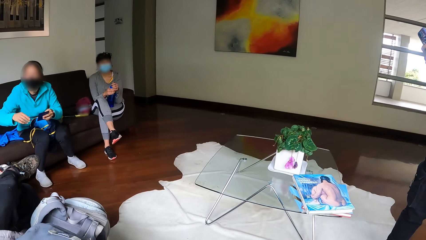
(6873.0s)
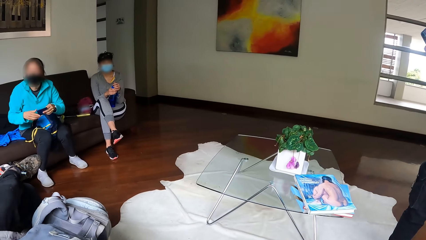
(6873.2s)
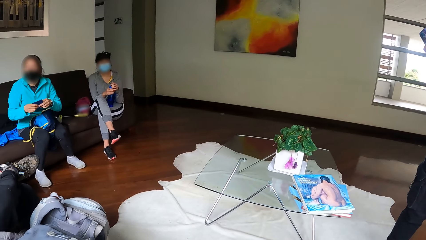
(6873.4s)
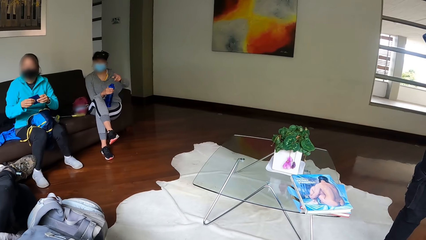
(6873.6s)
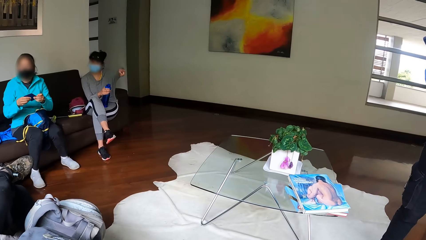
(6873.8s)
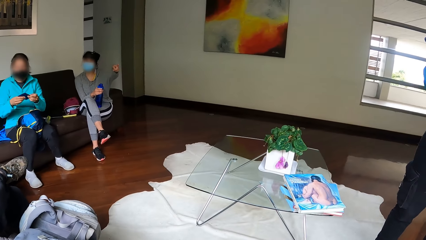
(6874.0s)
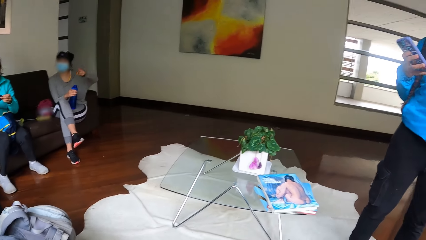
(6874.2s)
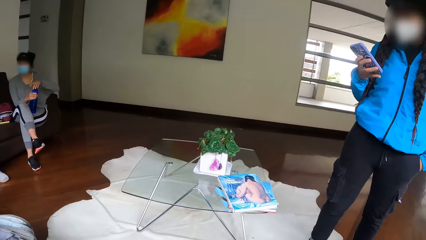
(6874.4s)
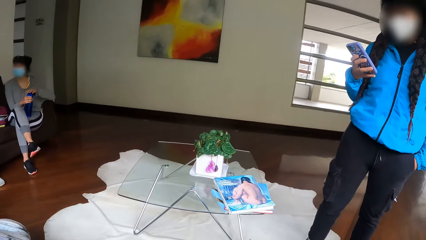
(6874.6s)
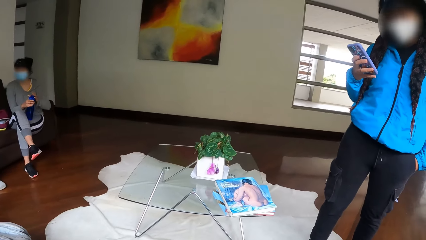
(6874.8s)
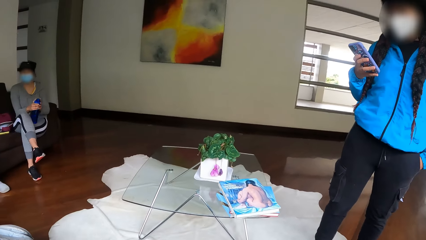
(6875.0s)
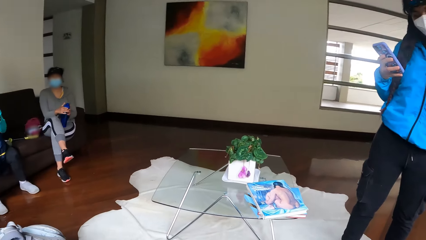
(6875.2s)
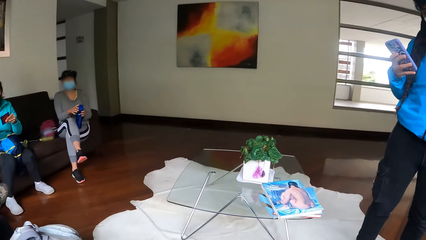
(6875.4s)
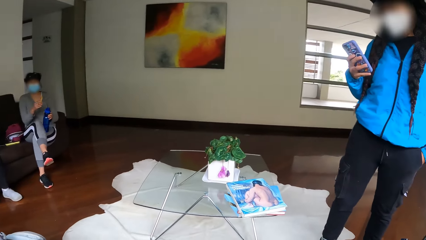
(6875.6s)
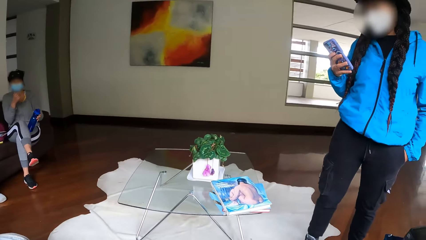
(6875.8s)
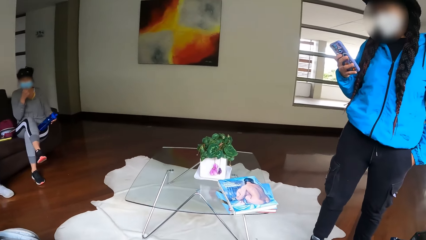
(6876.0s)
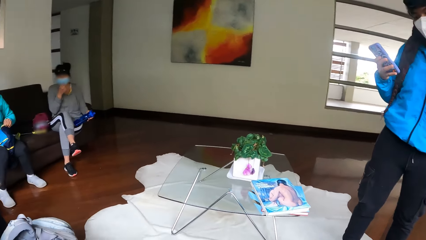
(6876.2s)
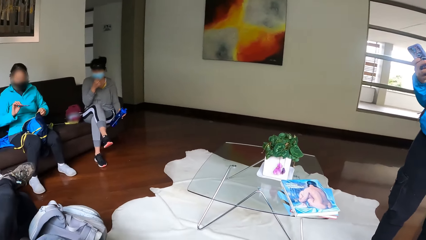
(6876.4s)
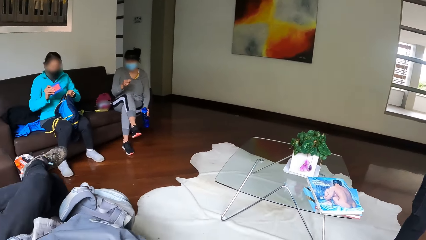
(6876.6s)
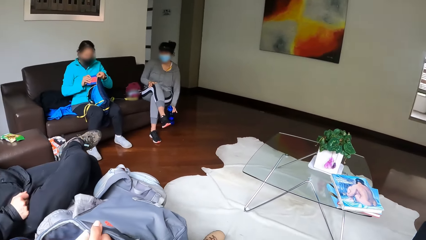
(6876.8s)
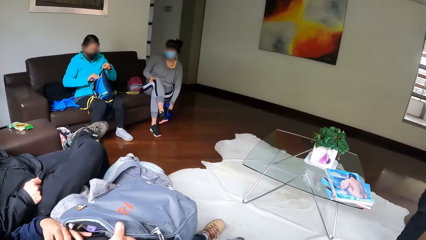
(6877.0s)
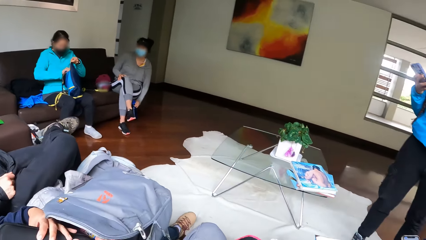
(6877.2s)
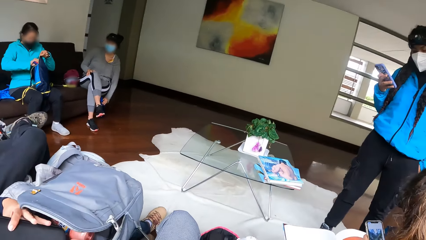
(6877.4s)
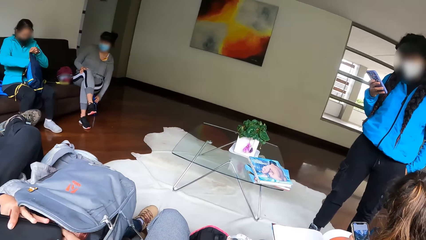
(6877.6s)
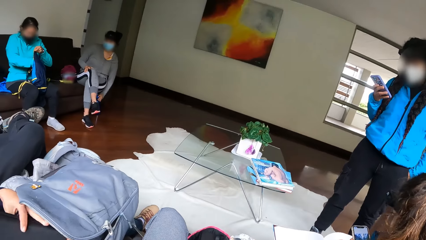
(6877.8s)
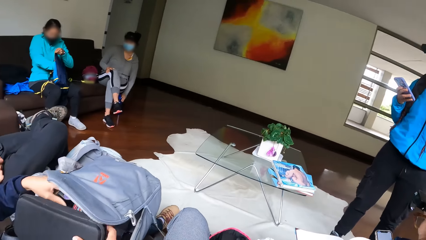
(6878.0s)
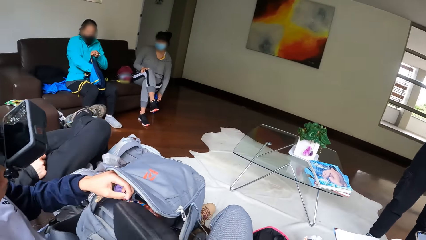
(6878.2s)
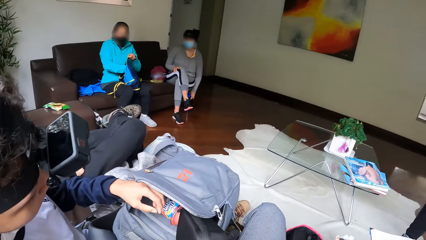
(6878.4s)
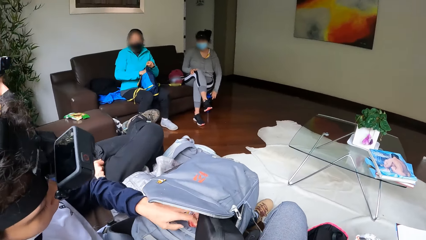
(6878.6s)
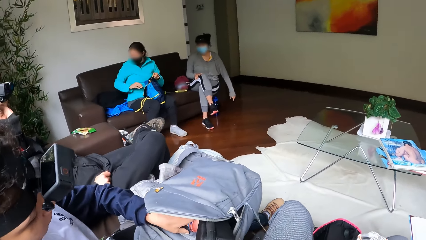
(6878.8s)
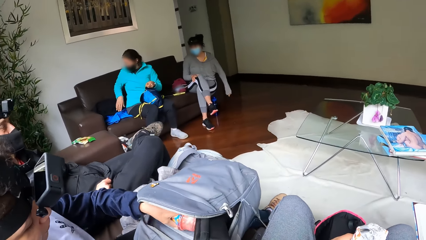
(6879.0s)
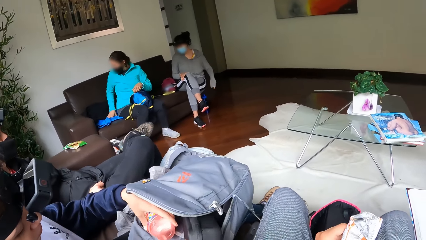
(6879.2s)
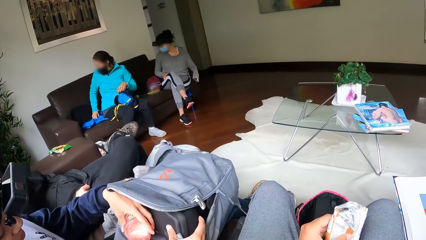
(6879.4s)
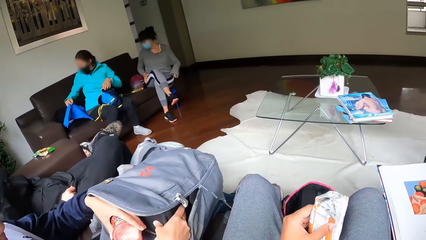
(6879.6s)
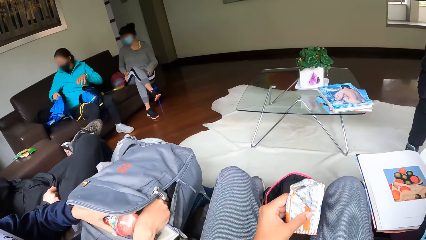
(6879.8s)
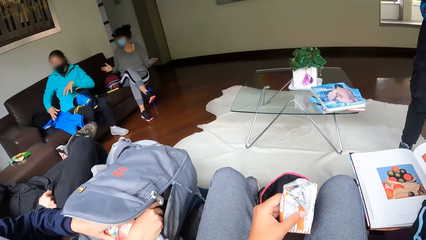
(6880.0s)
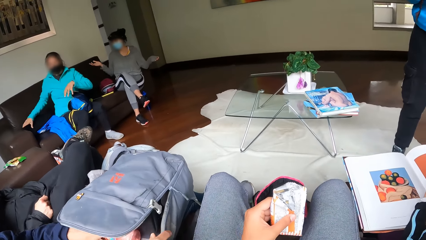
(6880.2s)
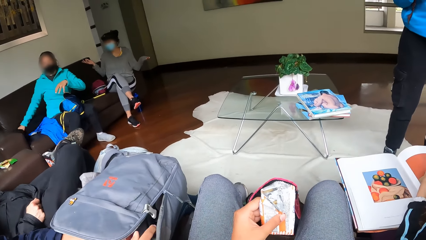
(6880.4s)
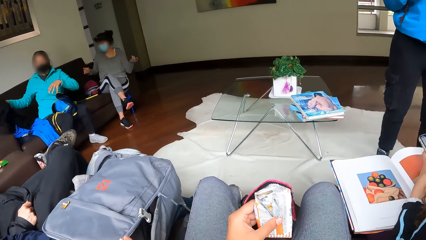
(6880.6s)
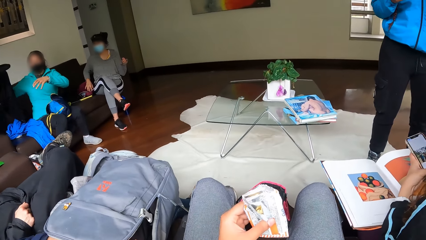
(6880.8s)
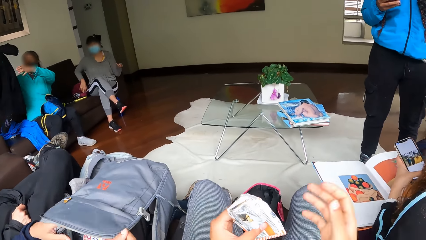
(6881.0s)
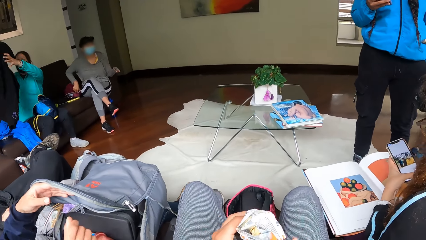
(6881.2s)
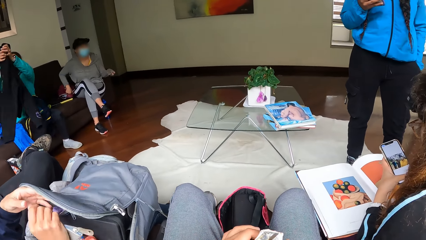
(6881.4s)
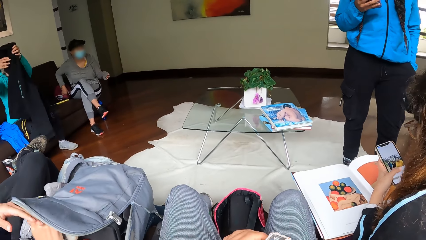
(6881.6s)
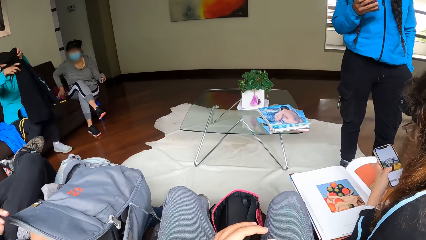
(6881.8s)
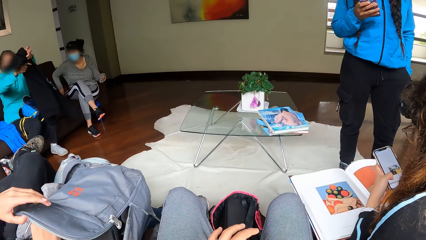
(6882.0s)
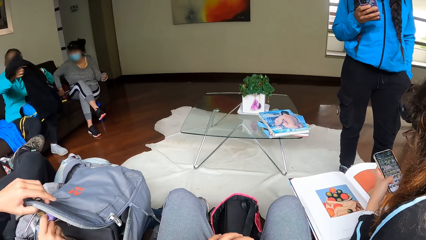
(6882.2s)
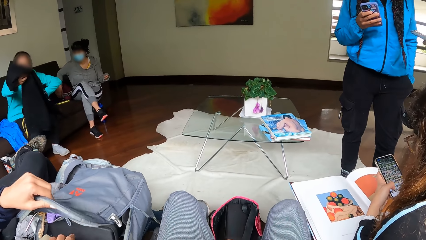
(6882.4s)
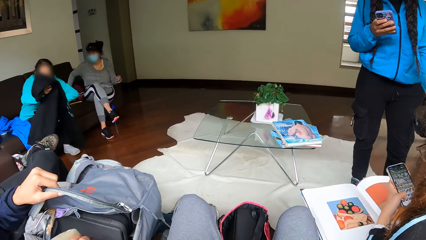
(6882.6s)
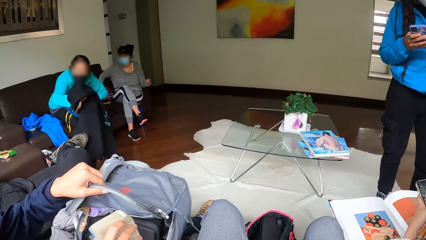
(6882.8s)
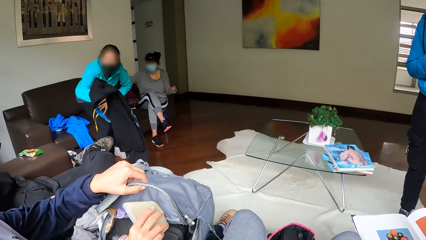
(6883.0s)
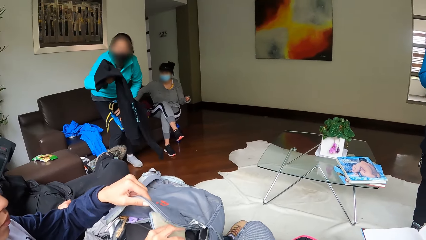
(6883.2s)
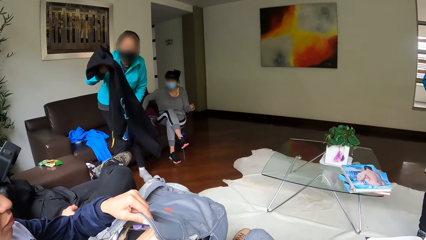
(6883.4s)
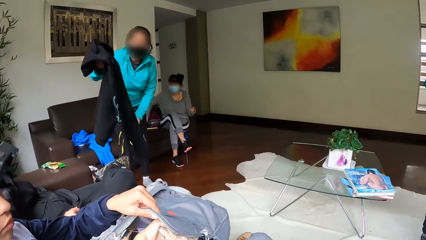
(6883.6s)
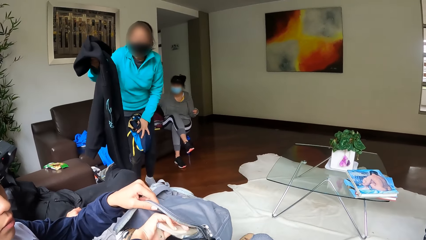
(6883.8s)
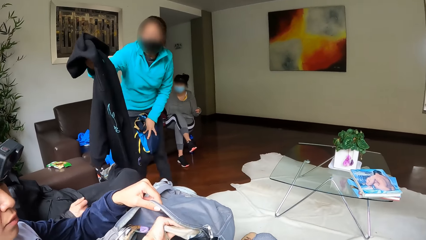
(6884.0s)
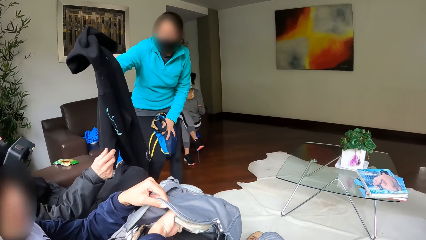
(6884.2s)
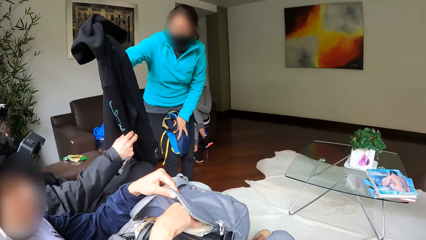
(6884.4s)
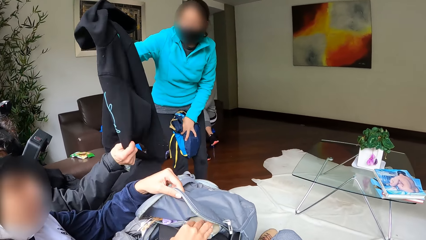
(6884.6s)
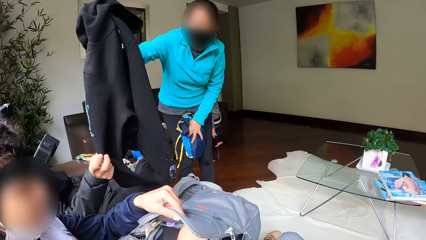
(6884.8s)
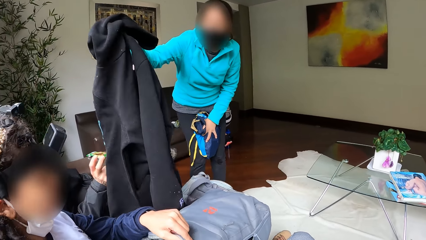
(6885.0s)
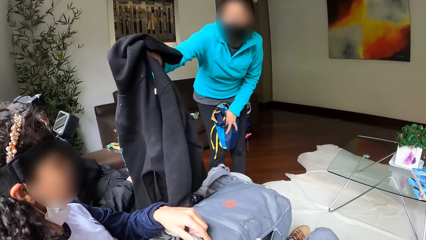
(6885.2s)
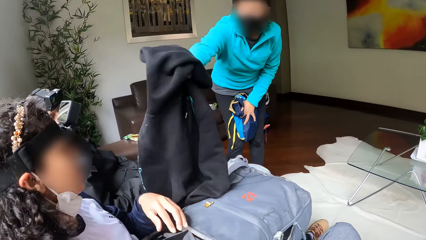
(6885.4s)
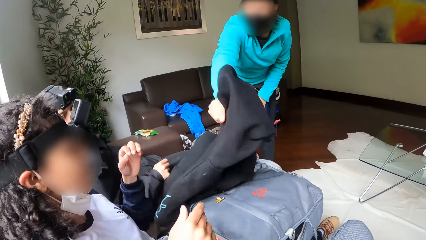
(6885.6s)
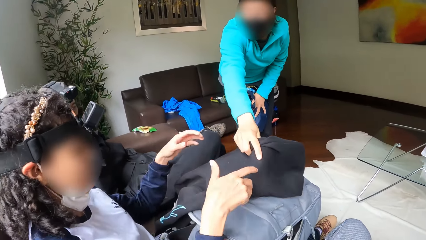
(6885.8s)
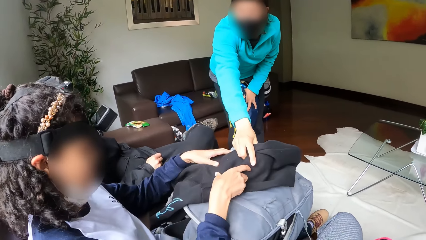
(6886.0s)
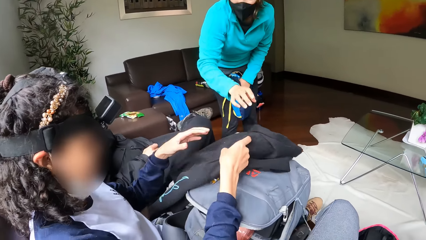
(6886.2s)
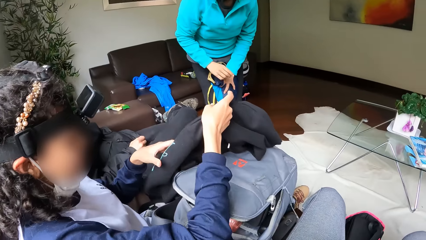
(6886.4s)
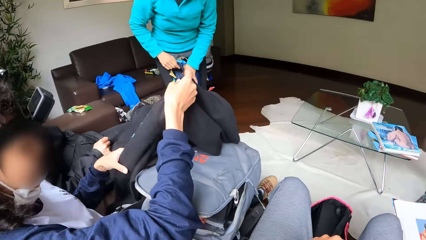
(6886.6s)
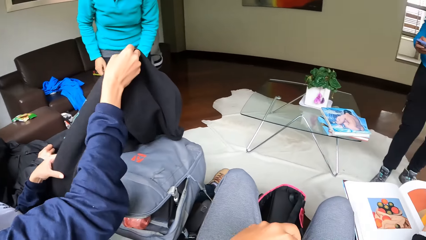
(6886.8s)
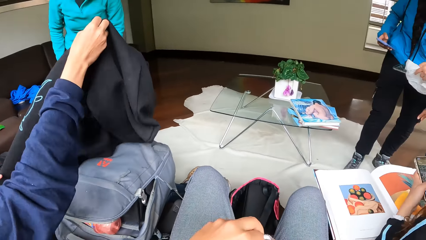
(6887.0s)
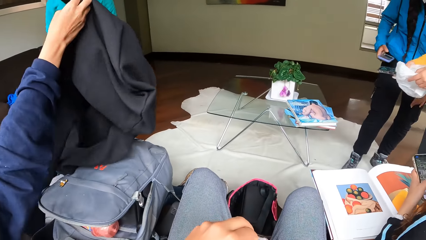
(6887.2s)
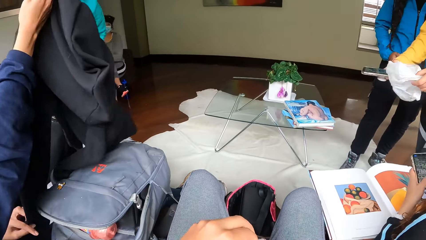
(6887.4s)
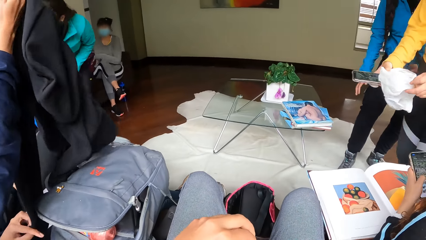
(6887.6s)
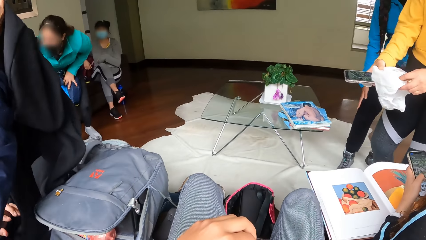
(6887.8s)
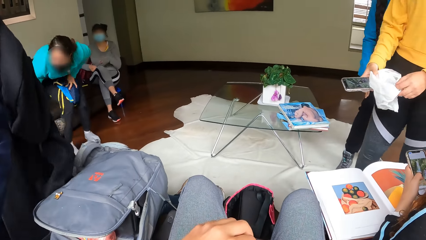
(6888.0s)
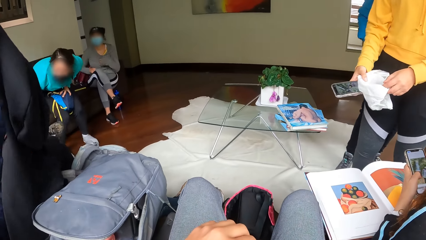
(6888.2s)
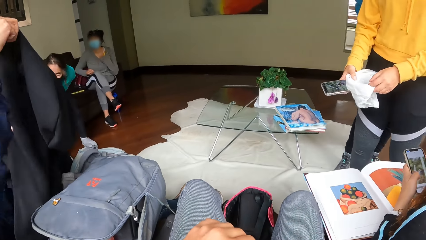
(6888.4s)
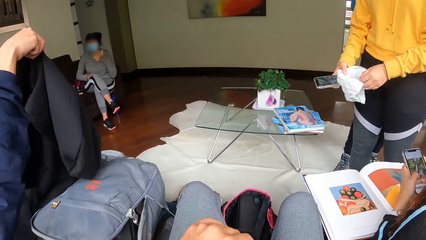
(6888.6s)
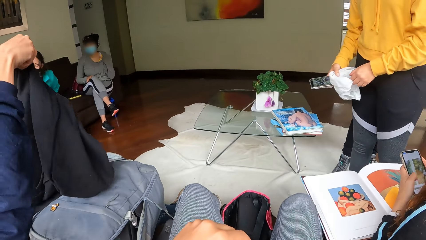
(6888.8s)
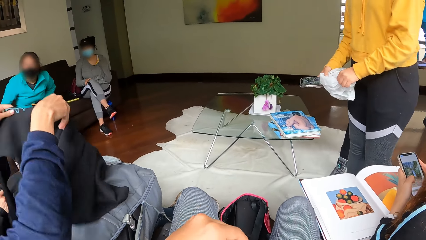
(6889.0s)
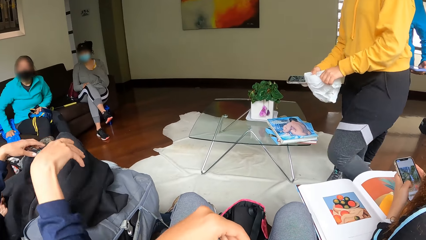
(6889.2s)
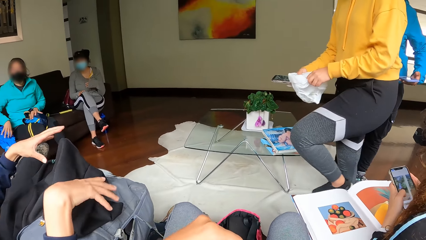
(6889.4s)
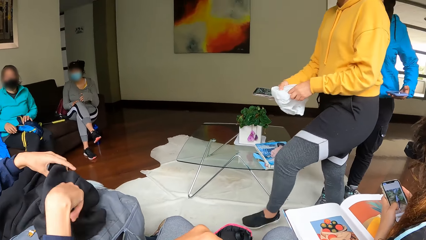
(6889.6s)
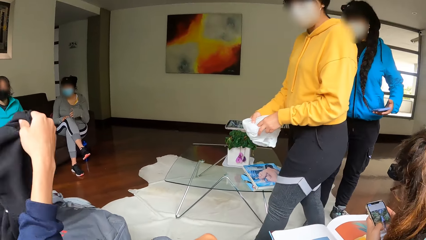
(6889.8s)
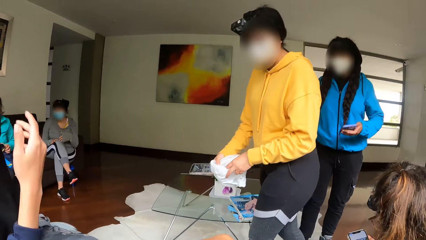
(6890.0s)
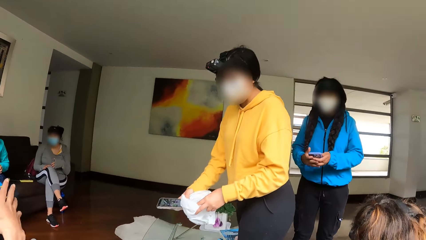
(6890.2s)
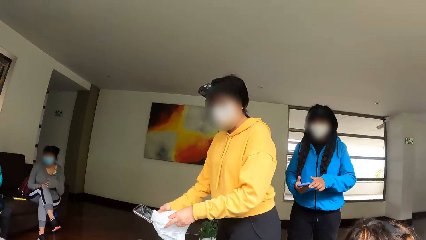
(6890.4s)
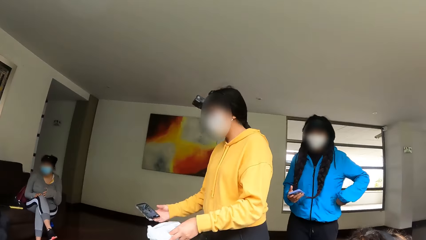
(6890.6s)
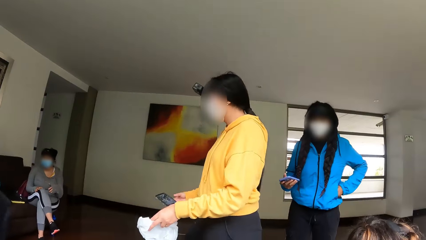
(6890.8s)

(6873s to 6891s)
A woman operates the phone with her right hand. A second woman places an envelope inside the bag with her right hand. She picks a cloth from the chair with her right hand. A third woman operates a phone with her hands. The first woman operates the phone with her right hand. The second woman stands from the chair with the cloth in her right hand. She gives a fourth woman a sweater. She drops the cloth on top of the fourth woman's bag with her right hand. The fourth woman folds the sweater. She holds the cloth with both hands. The second woman sits down on the chair.
